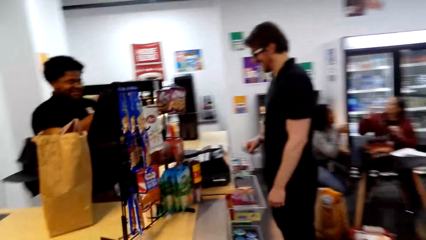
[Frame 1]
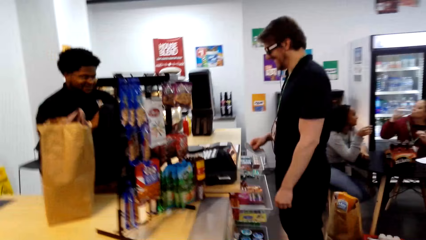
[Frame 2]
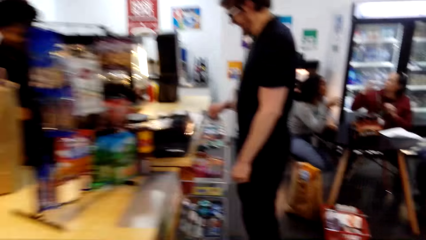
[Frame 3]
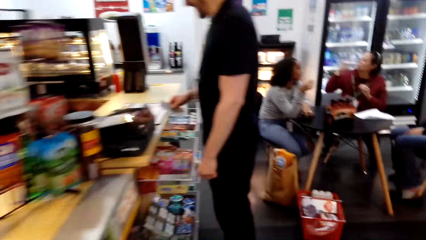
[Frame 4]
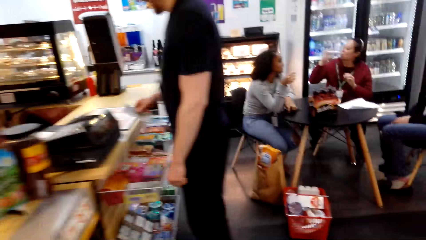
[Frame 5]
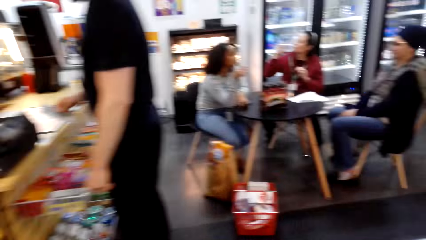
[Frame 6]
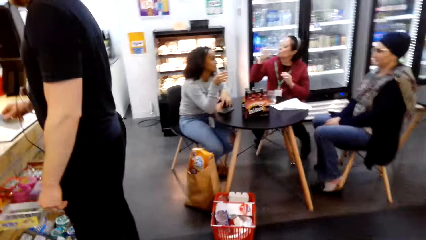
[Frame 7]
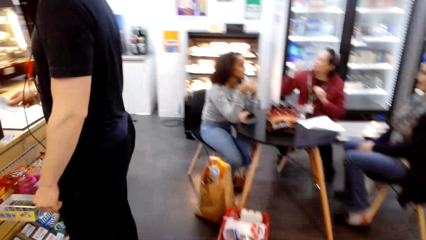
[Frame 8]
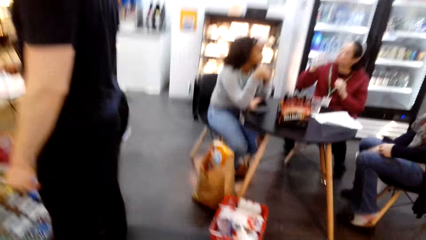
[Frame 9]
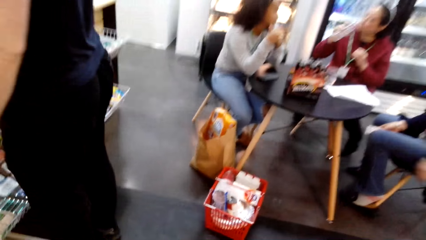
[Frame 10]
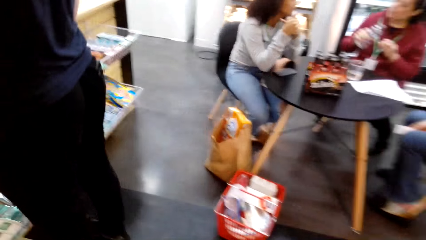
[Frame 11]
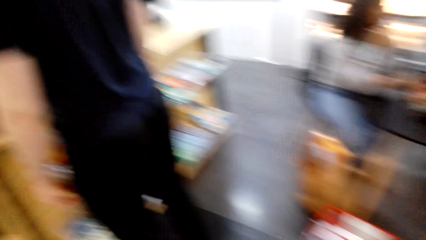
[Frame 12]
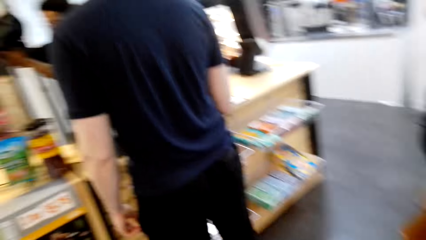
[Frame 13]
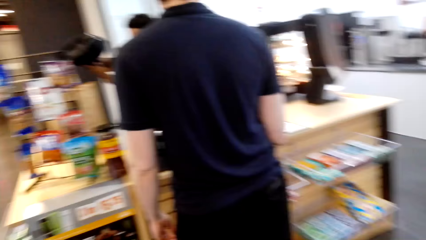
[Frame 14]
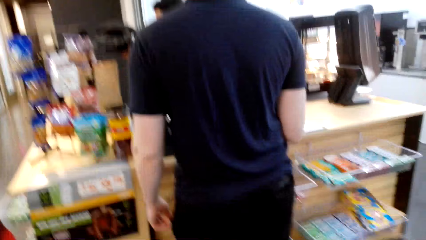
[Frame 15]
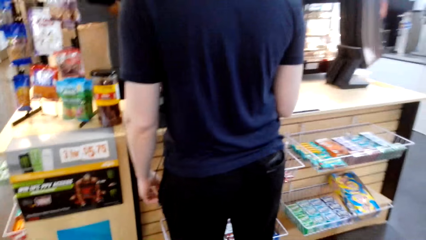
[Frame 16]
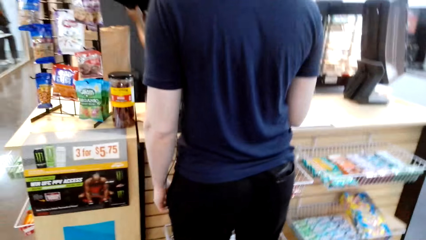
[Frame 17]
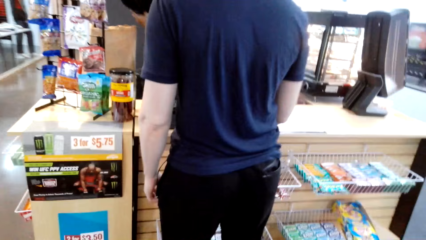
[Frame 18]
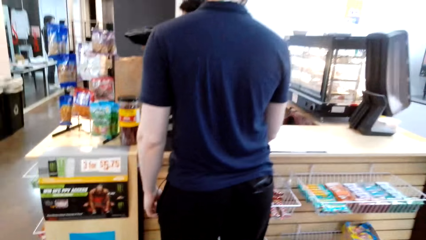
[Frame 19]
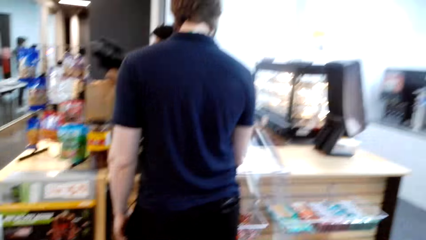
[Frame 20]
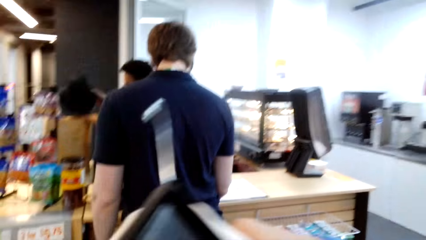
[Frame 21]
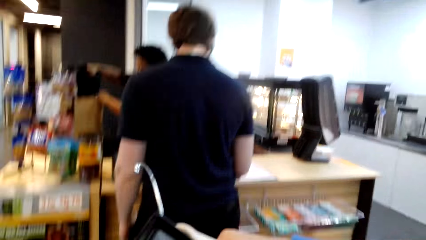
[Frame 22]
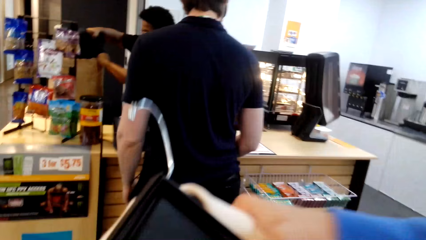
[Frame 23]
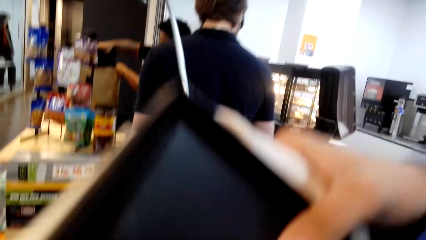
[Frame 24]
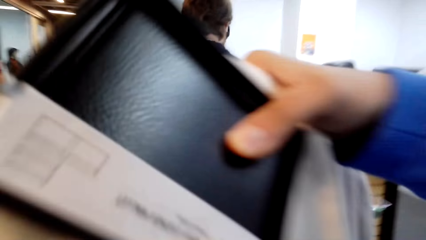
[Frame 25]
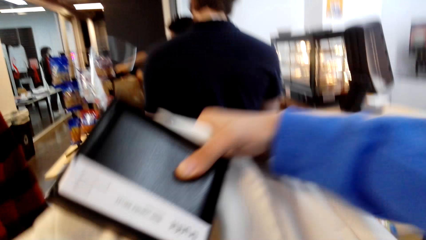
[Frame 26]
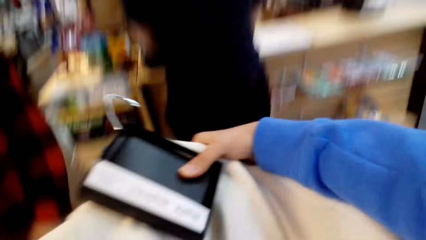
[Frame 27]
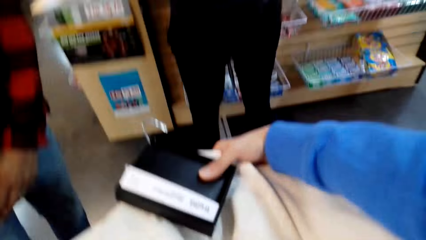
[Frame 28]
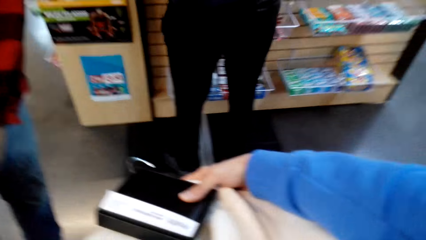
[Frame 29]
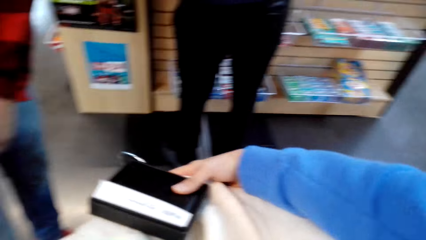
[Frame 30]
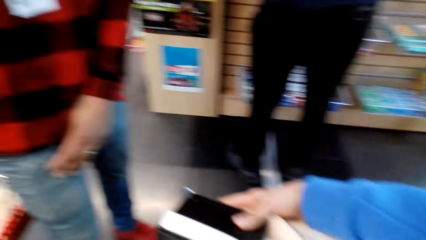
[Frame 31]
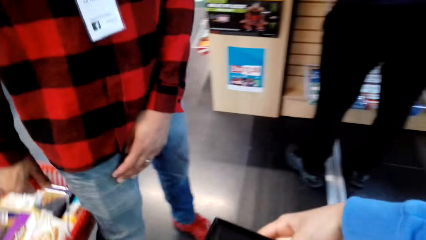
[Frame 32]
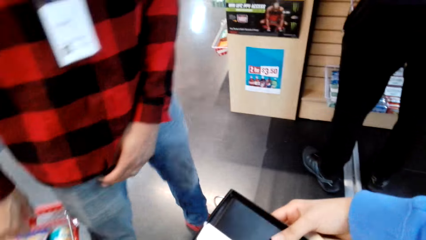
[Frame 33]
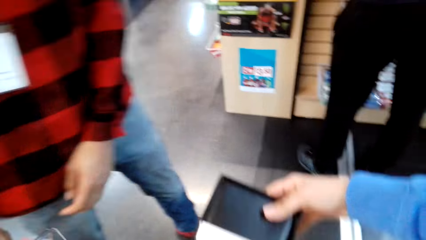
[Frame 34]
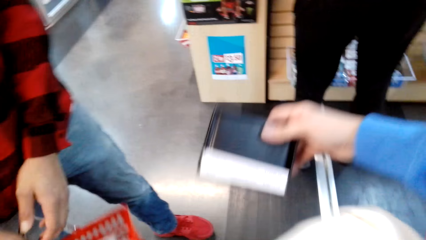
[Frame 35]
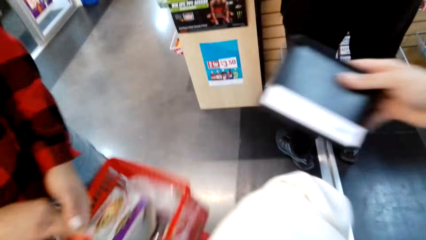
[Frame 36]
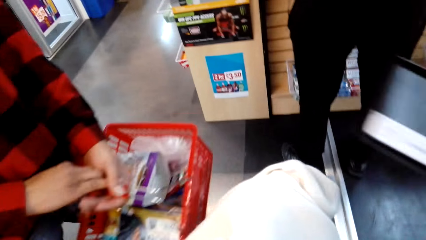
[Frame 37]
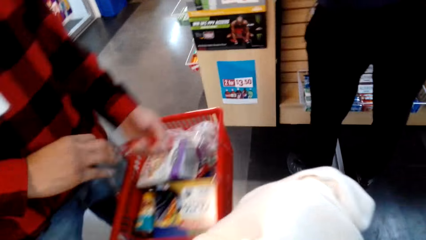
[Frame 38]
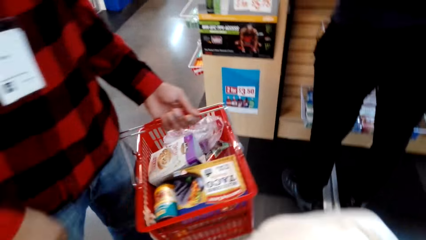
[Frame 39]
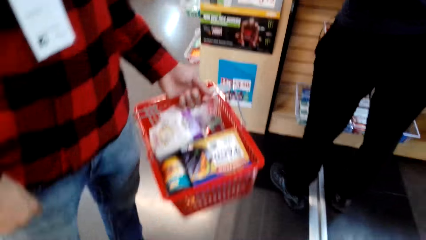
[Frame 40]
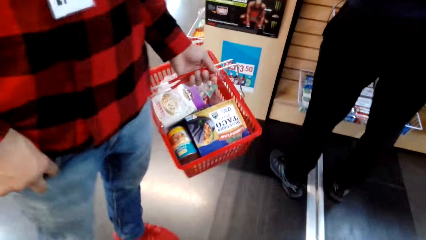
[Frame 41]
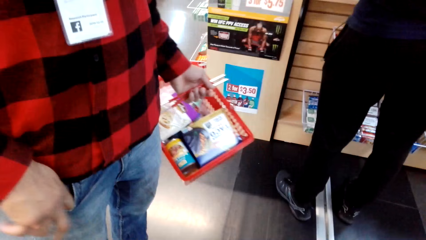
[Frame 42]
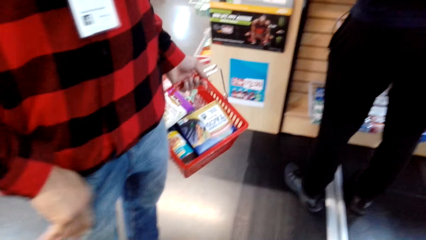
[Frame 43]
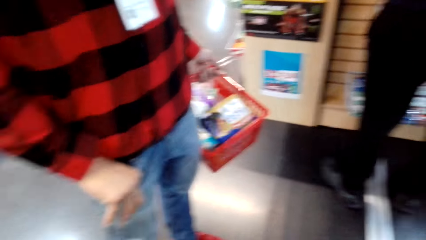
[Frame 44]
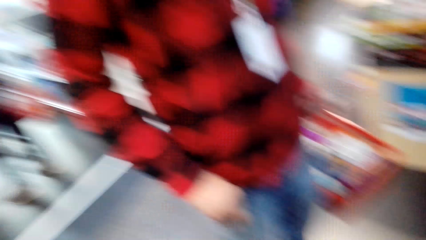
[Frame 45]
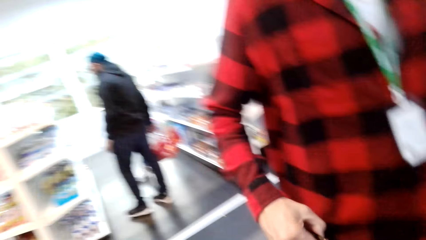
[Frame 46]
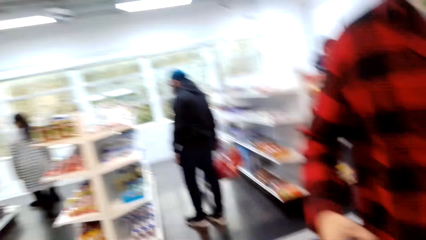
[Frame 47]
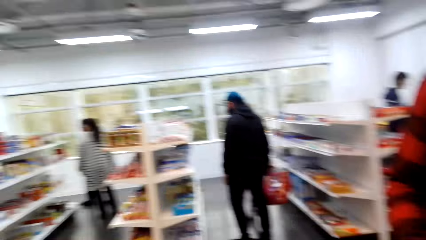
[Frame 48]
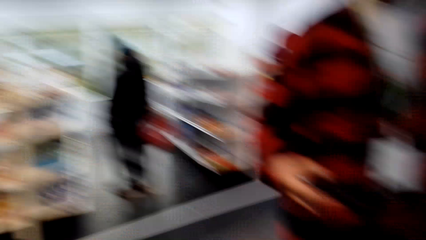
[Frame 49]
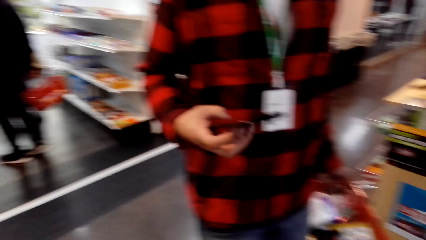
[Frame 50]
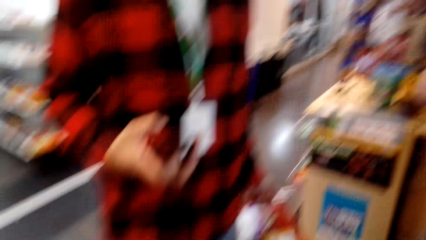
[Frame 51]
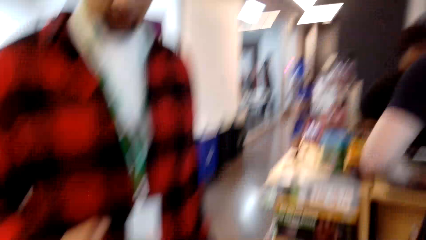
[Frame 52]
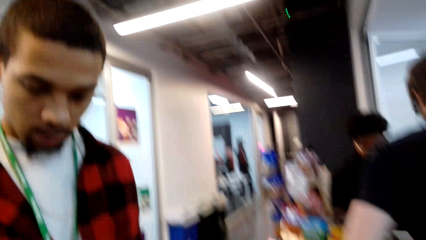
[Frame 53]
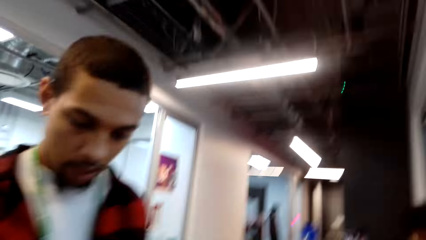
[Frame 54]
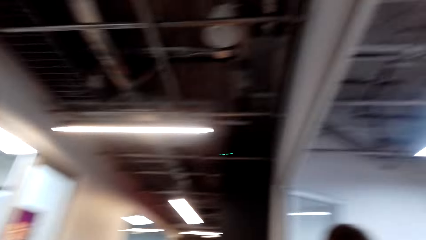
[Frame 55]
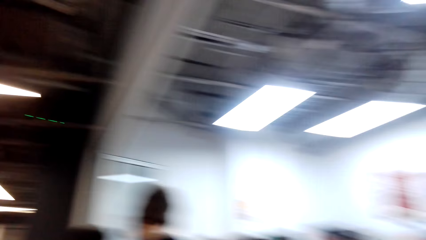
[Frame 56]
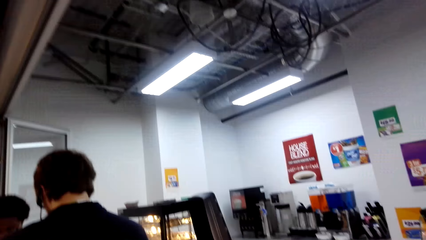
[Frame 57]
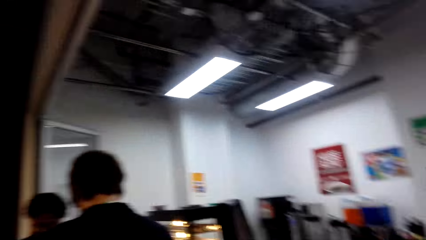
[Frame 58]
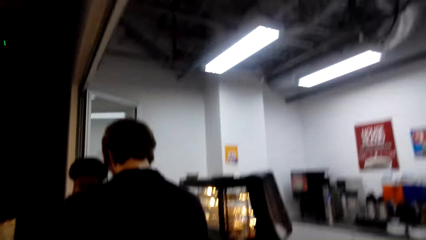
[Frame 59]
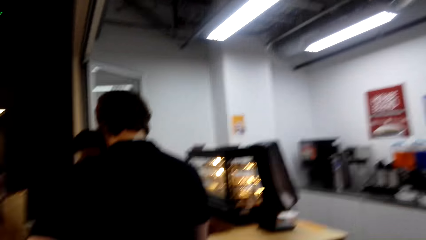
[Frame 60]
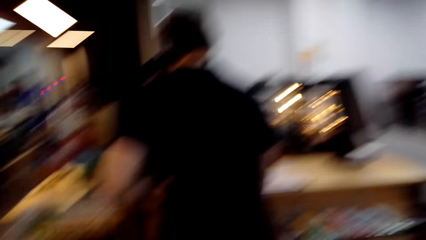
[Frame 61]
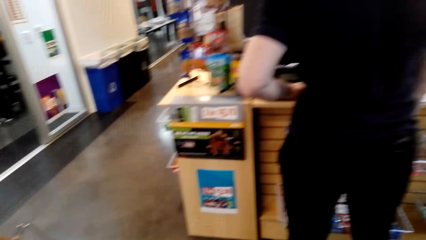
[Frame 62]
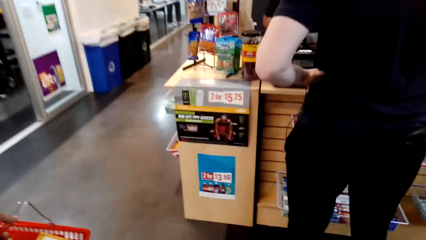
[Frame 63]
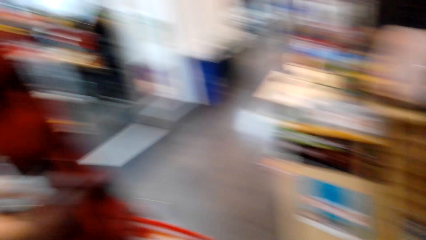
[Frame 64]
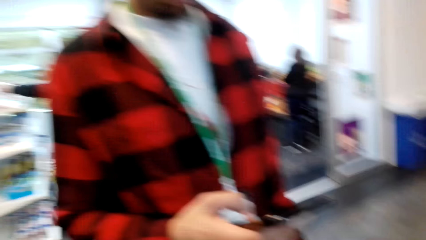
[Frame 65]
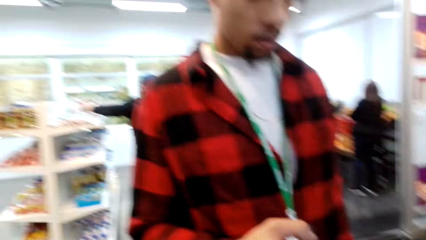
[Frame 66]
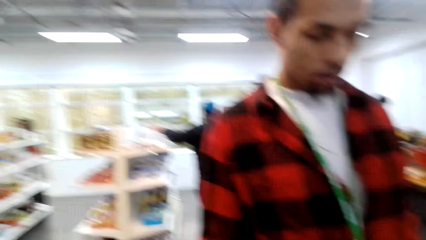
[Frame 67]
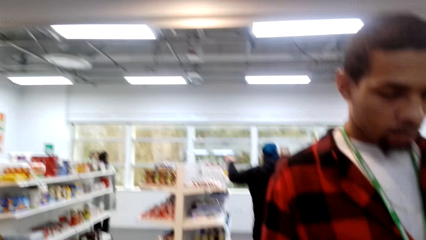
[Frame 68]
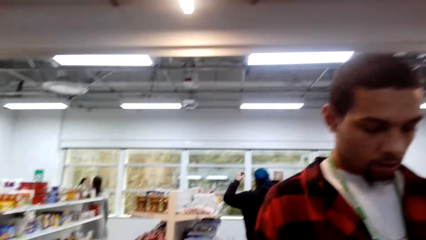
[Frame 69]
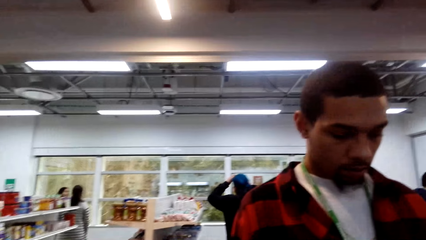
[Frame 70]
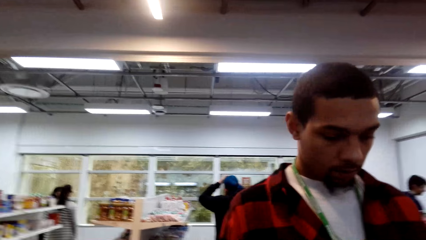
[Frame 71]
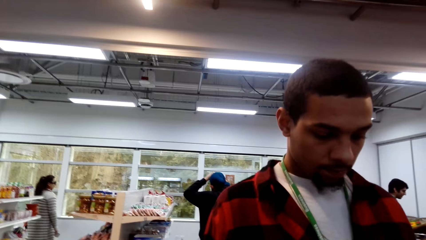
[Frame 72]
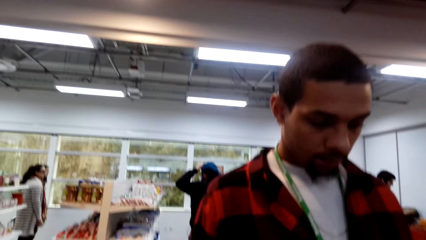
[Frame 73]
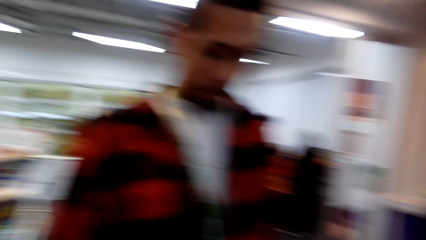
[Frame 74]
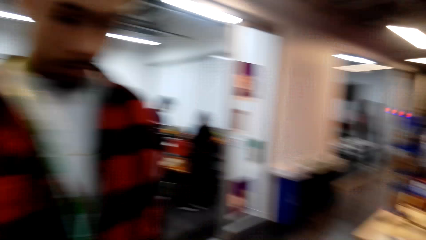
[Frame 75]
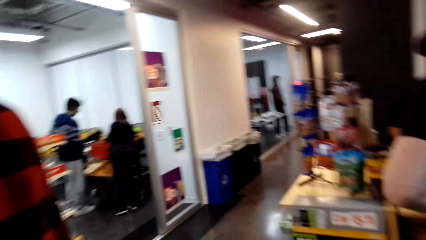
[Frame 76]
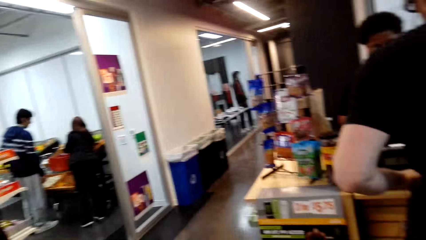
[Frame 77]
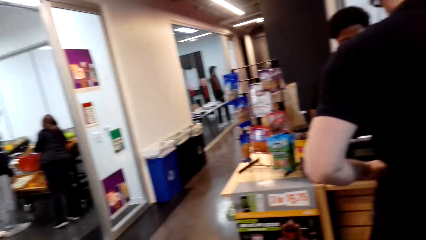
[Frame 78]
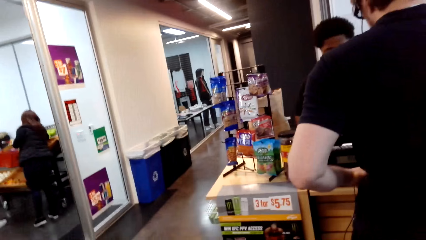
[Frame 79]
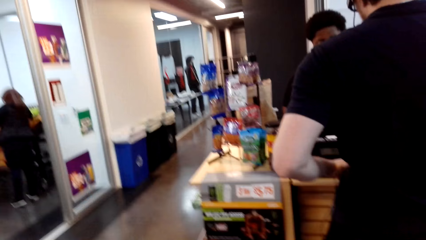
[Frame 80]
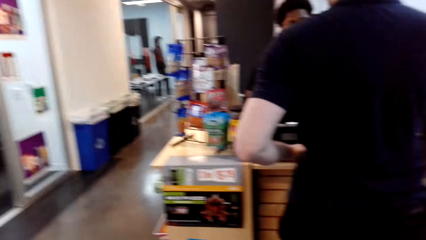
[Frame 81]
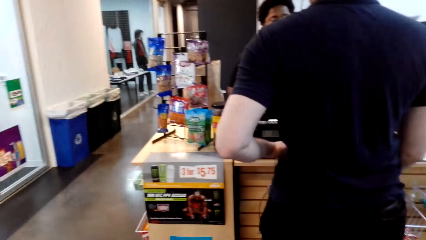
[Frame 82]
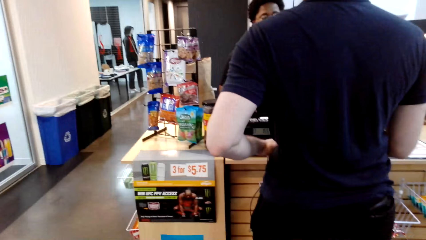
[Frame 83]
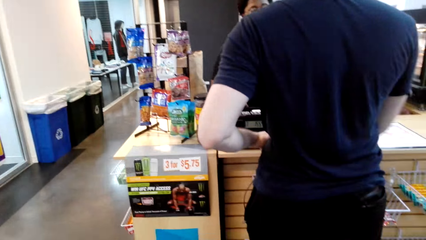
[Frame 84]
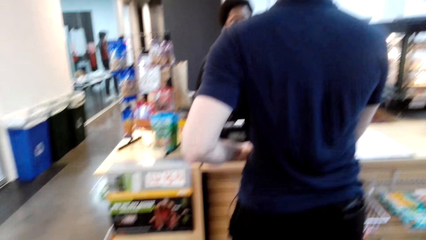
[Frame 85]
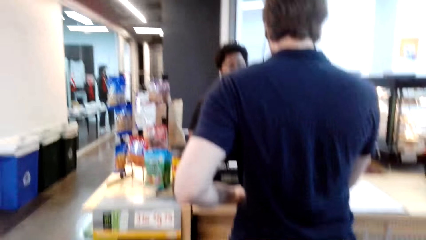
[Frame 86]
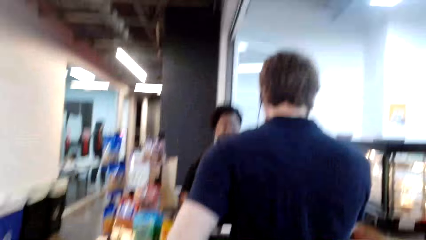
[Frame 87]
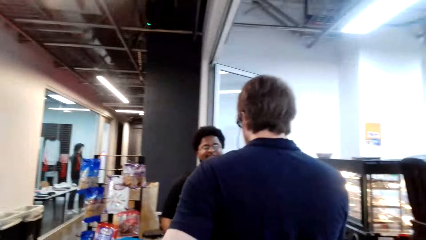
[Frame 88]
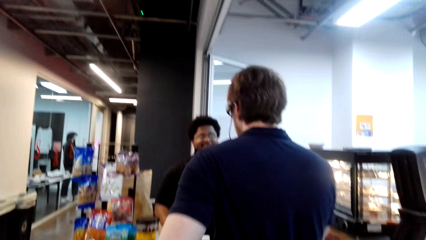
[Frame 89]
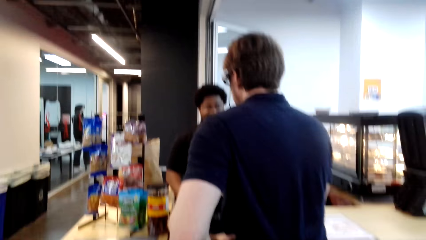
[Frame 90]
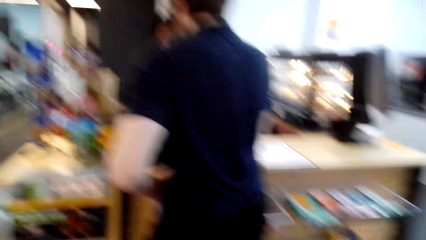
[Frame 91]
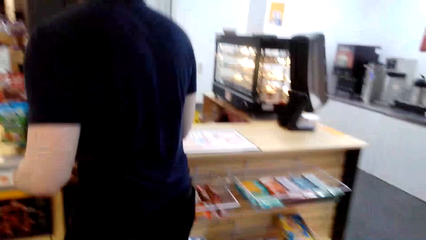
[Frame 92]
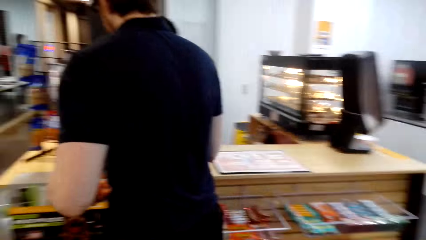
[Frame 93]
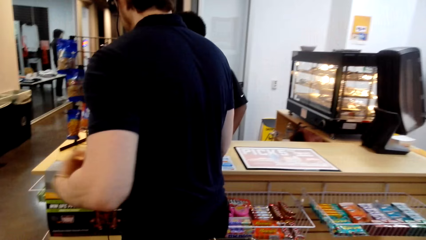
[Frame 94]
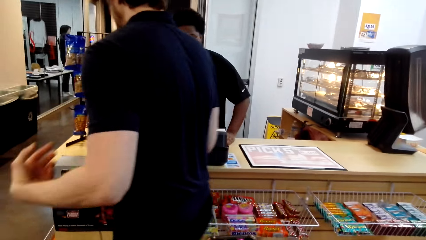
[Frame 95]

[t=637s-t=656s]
The camera wearer checks the cloth. A man changes the basket to the left hand. The camera wearer converses with the man. The man uses the phone. The camera wearer looks around.
